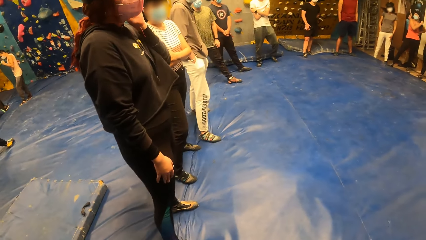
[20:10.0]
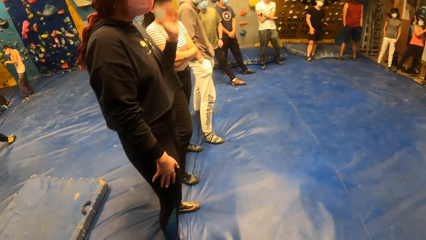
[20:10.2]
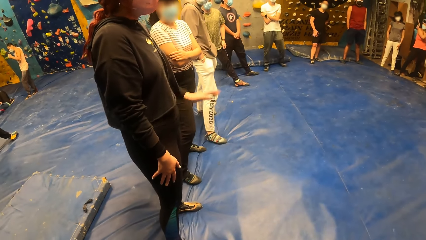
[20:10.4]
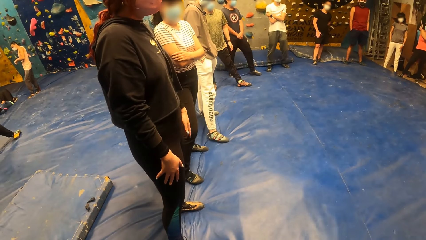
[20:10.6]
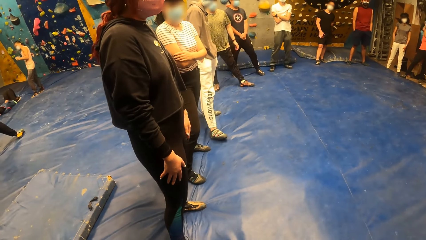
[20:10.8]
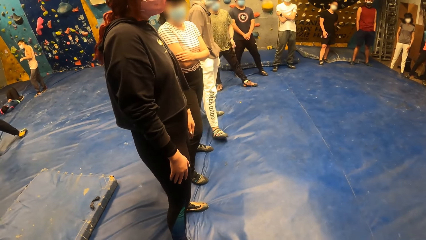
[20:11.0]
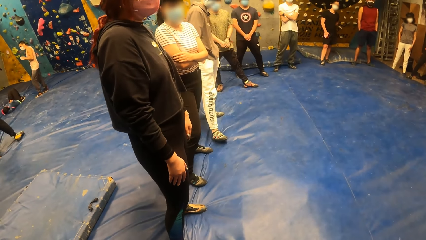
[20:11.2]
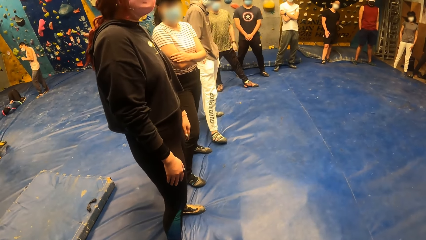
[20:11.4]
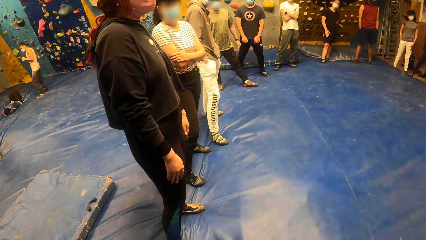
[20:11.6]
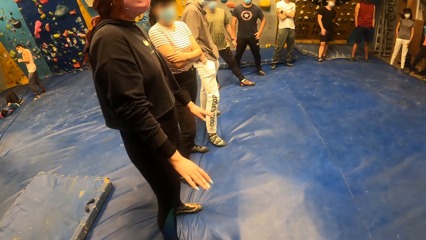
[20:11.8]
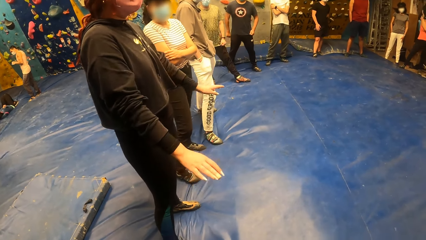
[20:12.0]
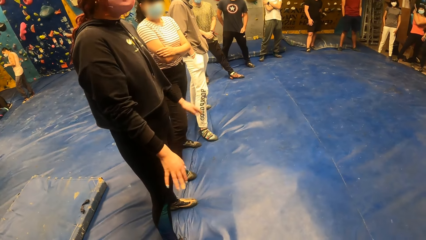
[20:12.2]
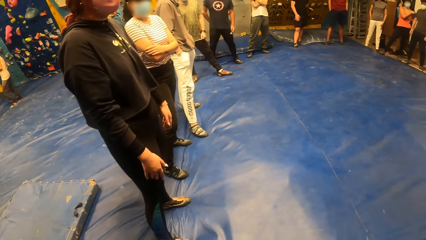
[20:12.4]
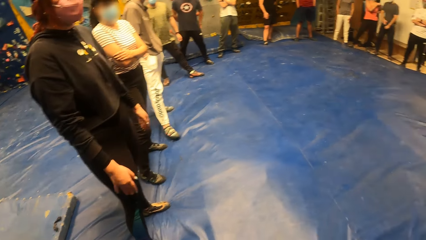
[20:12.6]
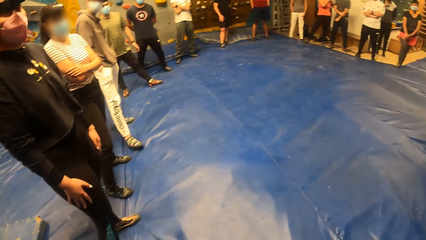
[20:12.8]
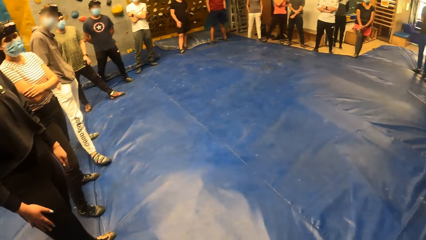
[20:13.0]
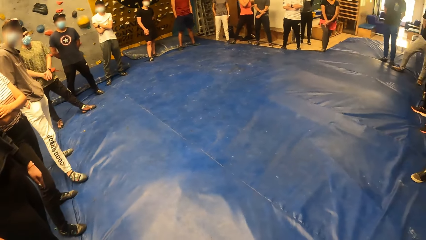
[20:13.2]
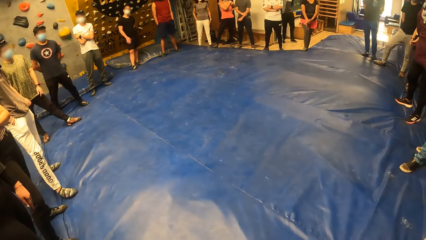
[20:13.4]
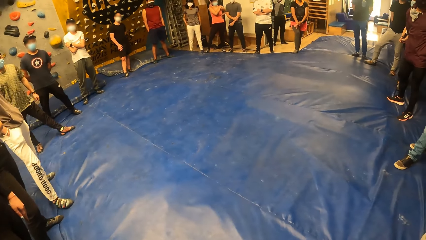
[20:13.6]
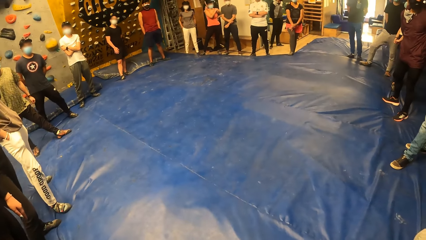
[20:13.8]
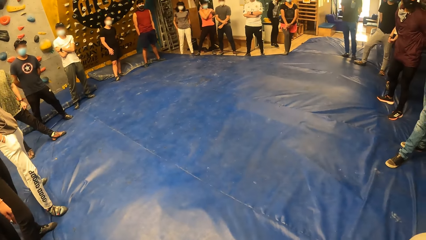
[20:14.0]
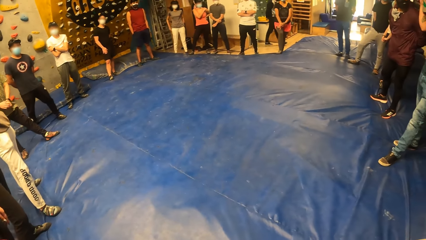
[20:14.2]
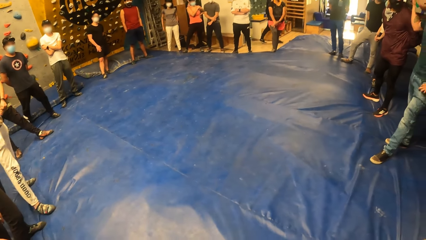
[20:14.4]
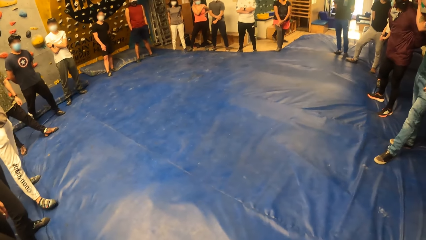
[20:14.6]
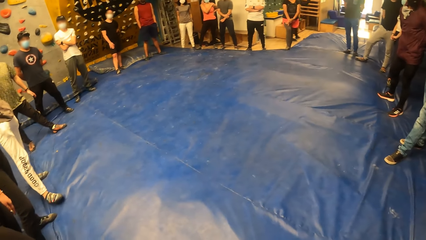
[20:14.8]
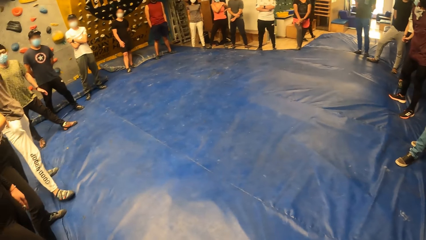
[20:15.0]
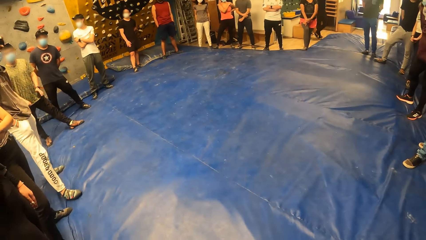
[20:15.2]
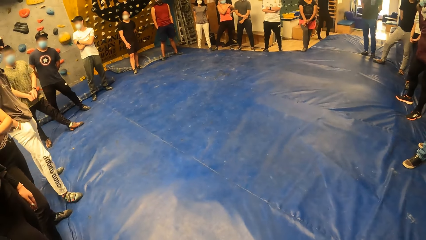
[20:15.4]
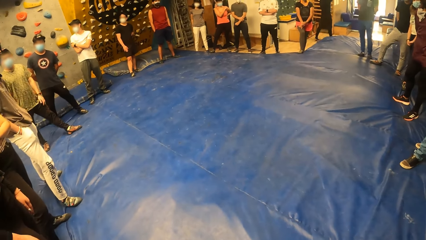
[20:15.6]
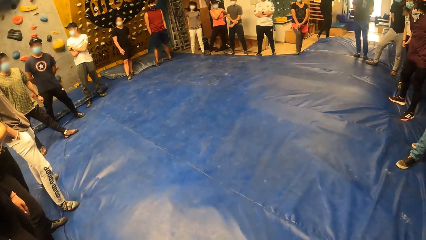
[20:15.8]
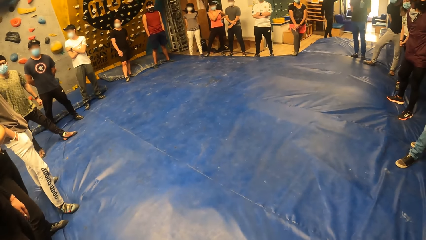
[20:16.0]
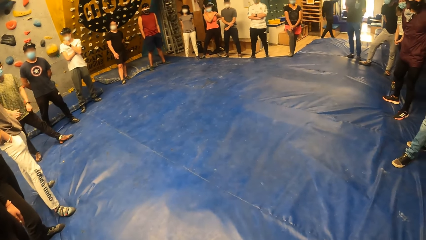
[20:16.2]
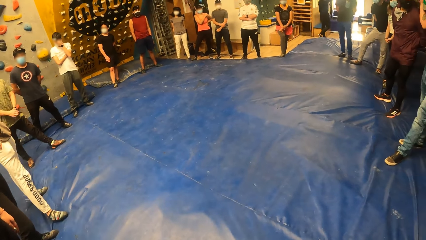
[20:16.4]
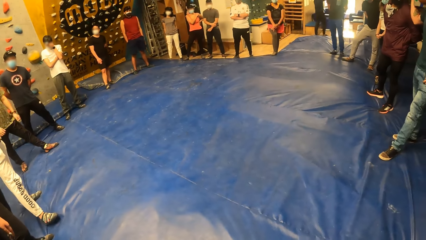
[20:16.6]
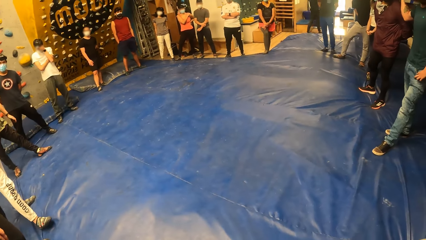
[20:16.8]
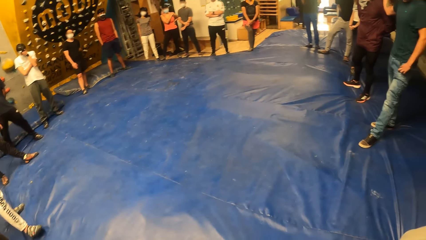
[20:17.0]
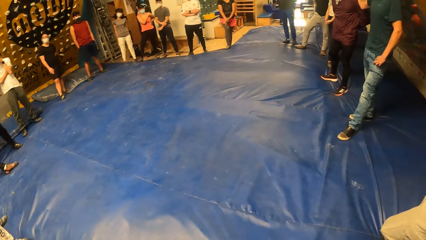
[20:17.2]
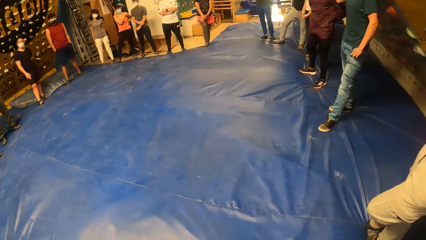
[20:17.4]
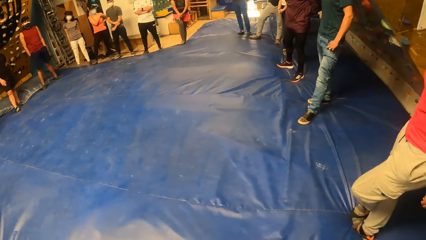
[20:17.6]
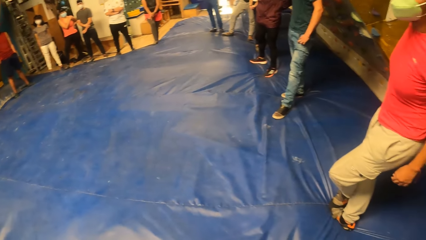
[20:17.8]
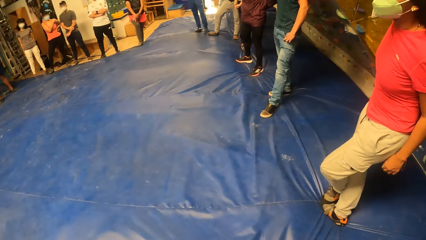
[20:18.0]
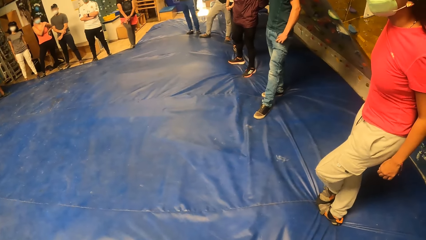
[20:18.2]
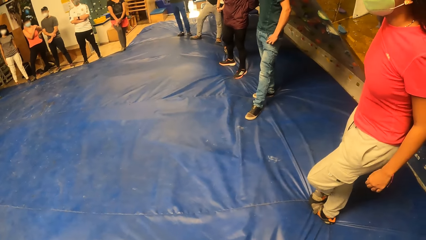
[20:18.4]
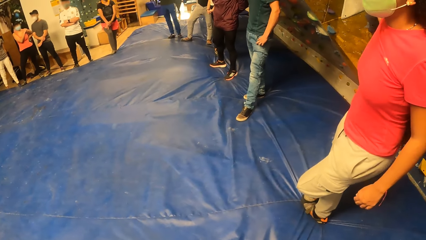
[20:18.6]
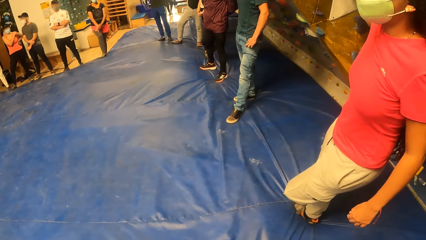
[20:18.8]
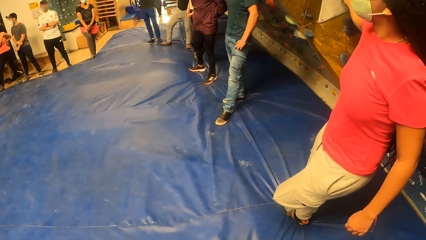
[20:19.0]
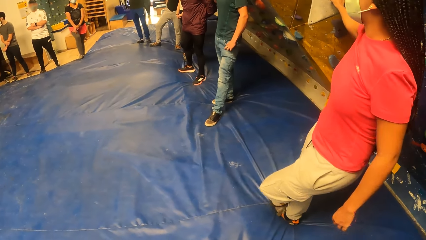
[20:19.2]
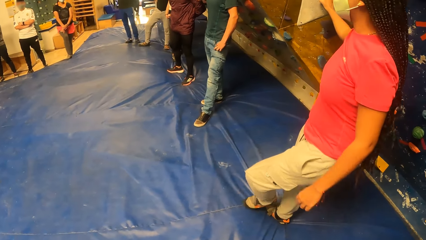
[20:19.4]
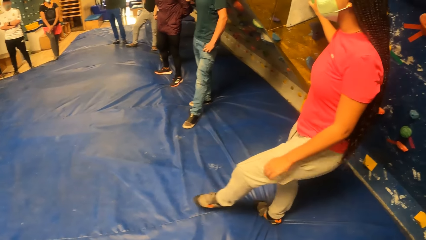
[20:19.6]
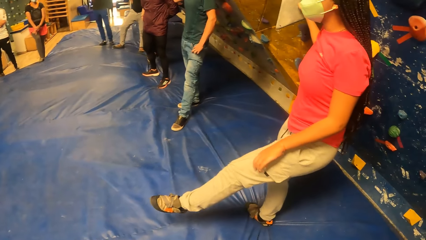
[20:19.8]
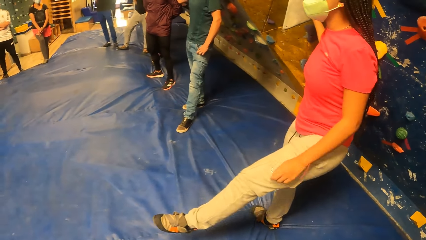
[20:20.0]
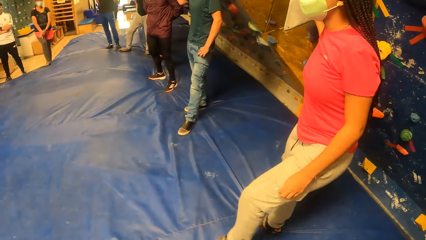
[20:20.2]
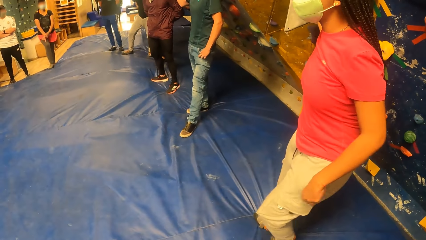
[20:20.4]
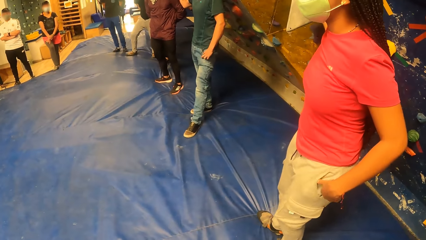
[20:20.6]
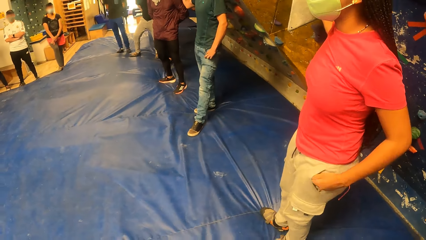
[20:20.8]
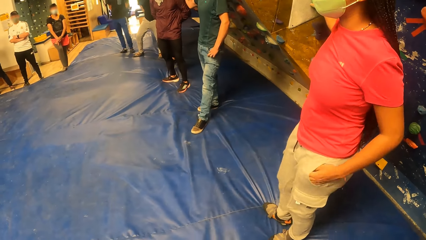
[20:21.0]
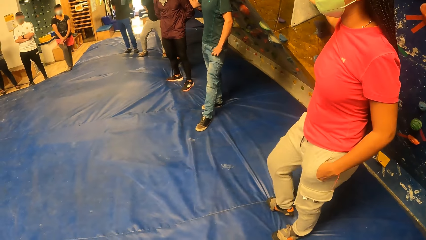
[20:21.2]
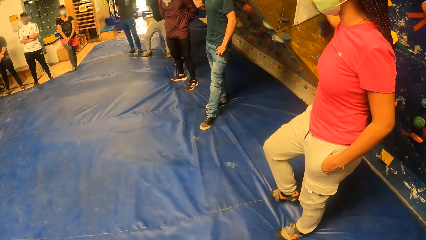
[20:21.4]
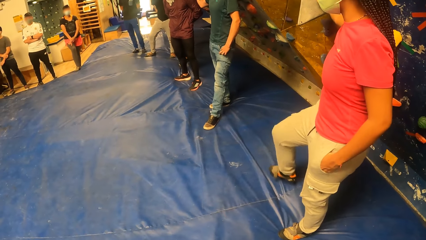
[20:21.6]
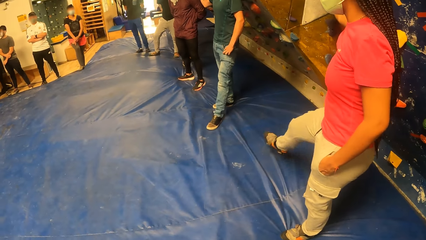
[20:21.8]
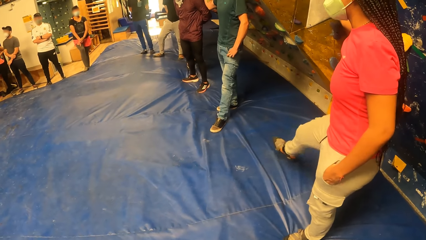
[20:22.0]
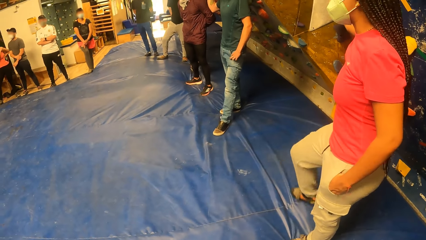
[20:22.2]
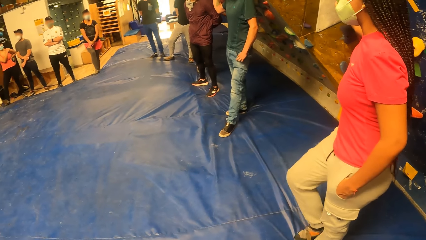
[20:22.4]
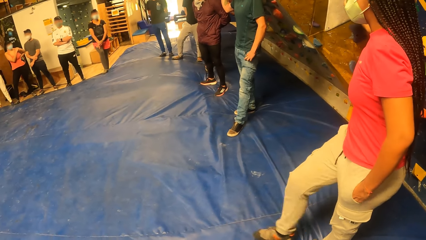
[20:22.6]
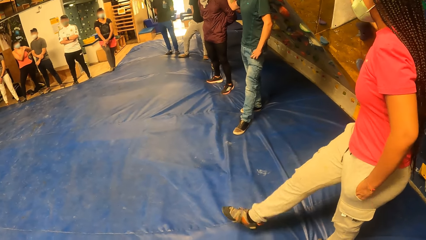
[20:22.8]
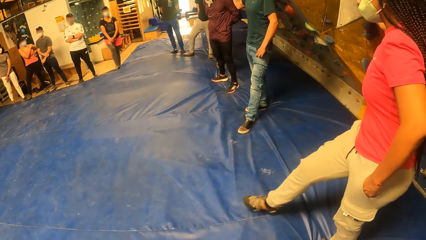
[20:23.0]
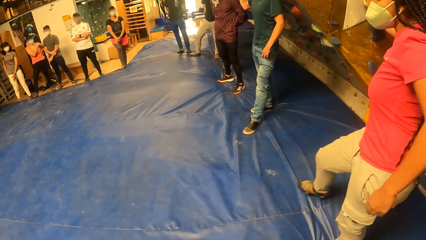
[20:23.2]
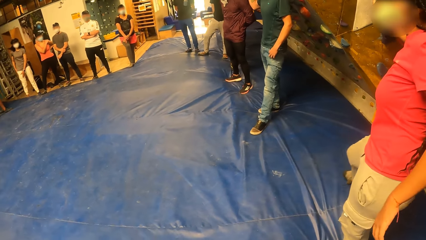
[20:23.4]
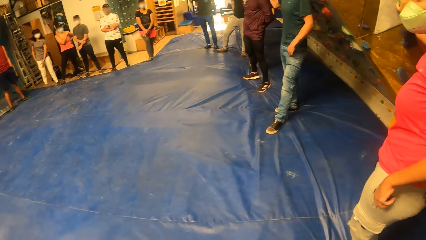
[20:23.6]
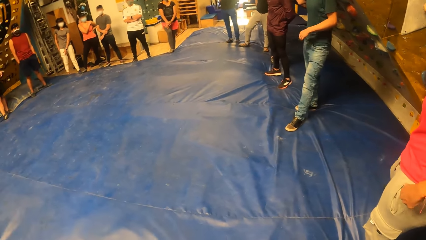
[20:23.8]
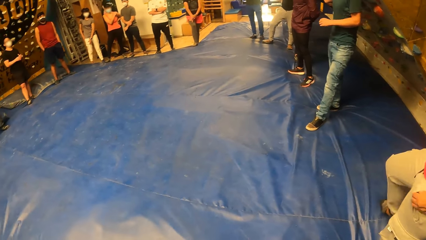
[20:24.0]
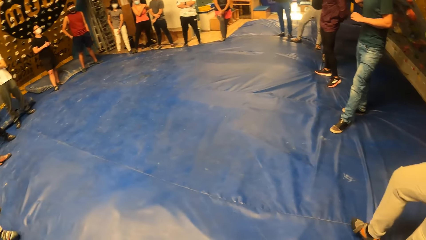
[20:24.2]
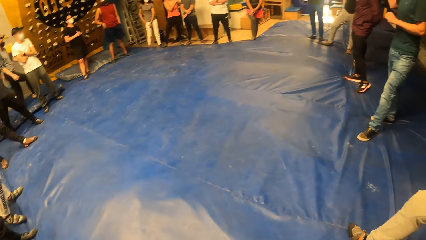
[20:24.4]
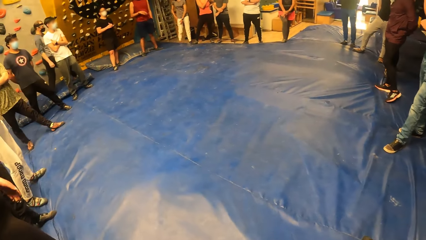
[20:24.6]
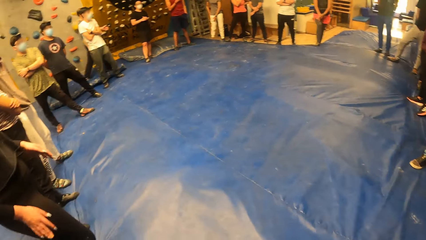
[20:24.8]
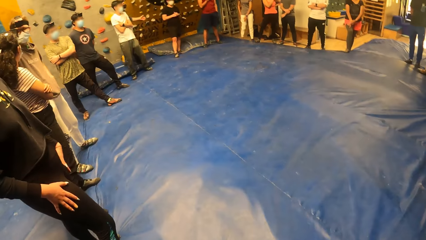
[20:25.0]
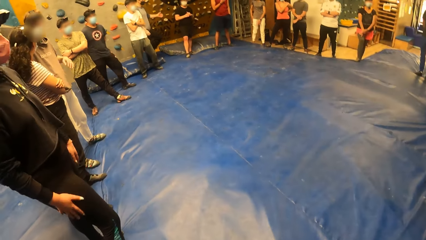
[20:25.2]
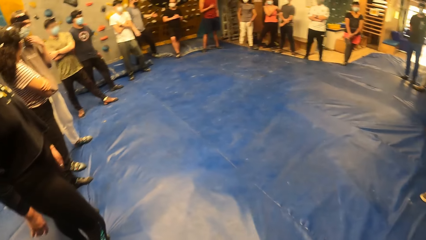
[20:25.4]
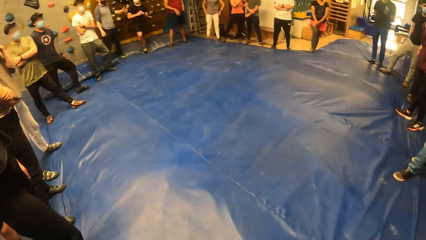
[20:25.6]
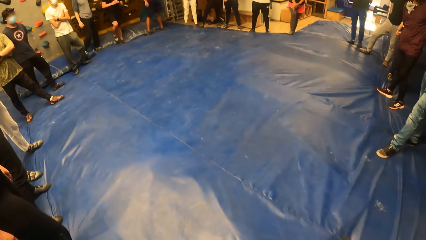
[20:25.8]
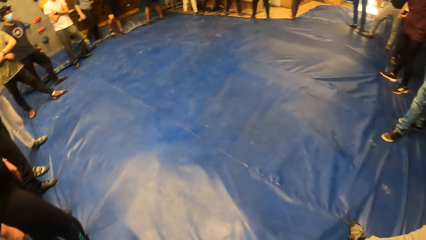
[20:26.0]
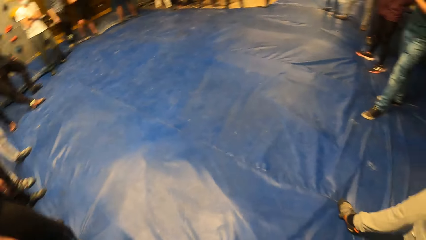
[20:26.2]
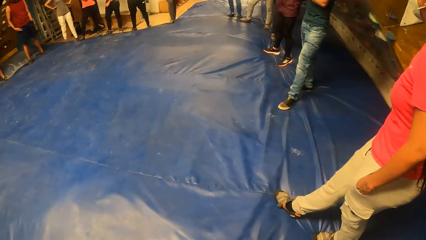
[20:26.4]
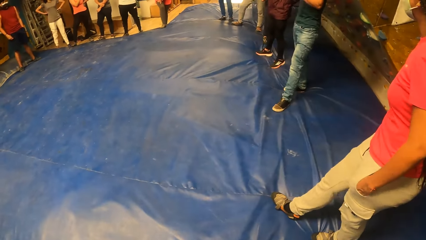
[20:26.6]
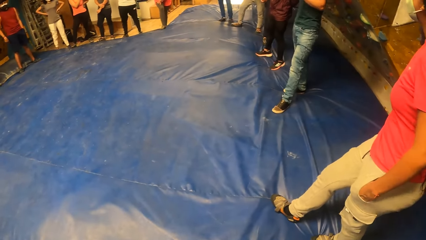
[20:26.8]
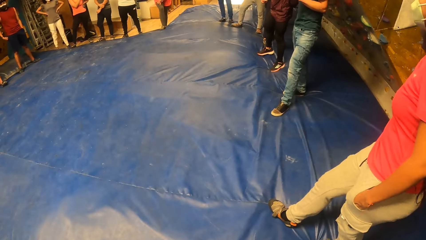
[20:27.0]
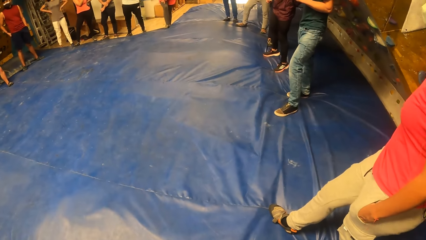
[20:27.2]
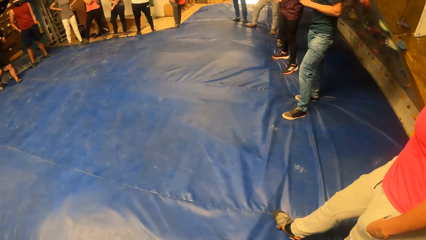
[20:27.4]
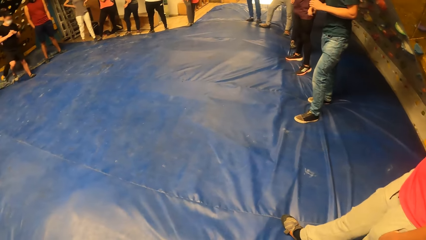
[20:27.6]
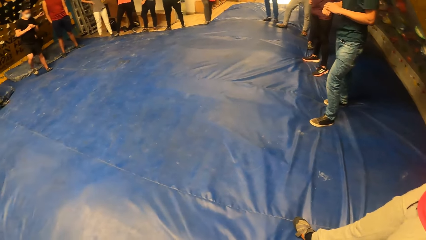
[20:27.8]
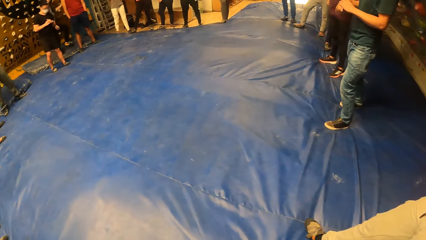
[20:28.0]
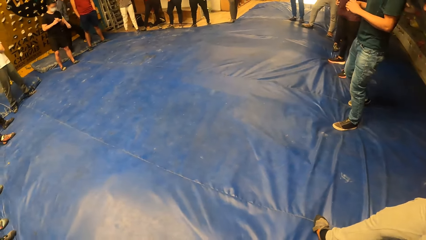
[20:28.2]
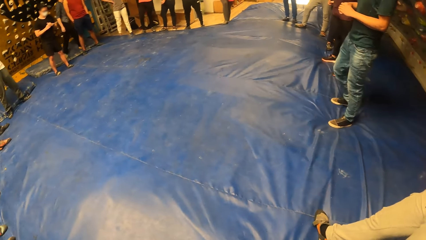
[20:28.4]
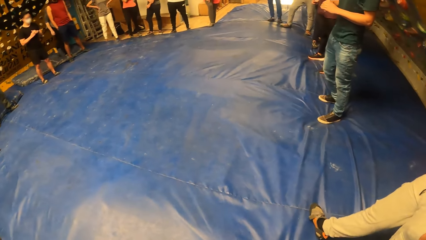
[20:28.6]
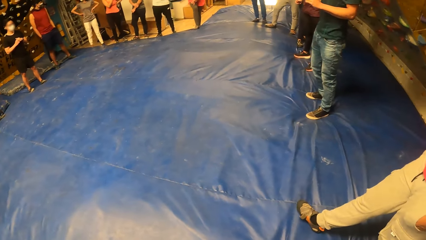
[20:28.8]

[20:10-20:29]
A woman drops her left hand and sways her hands. The camera wearer looks around. Another woman touches a rock wall with her right hand. The other woman sways on the wall, sways her left leg, and sways. The camera wearer looks around.
